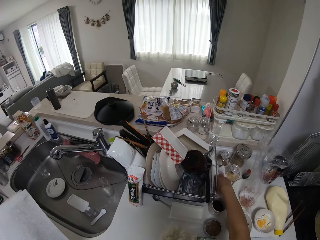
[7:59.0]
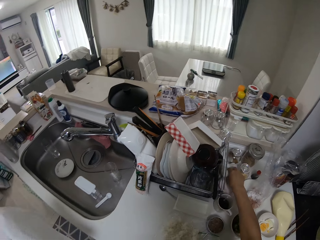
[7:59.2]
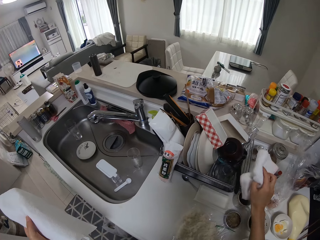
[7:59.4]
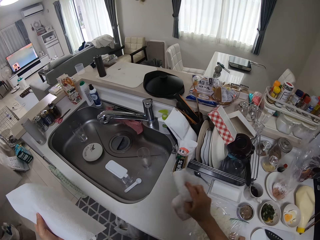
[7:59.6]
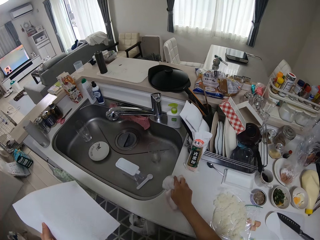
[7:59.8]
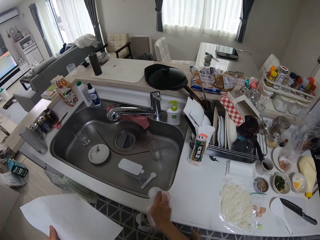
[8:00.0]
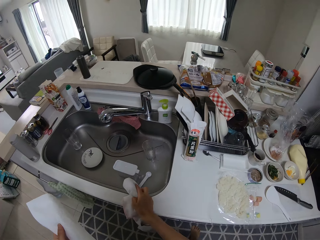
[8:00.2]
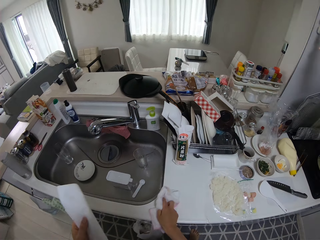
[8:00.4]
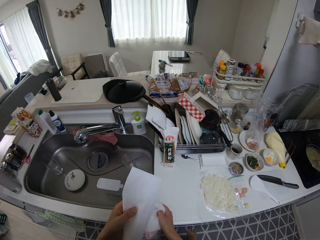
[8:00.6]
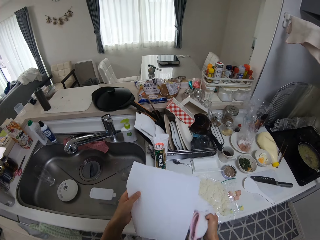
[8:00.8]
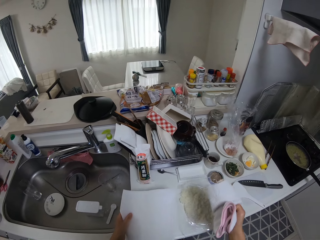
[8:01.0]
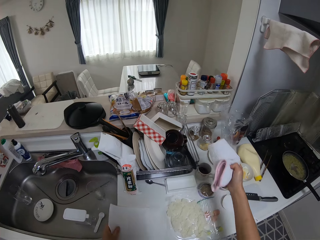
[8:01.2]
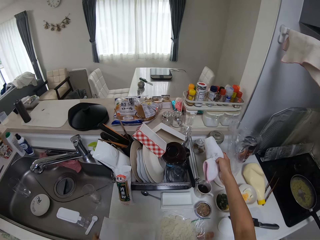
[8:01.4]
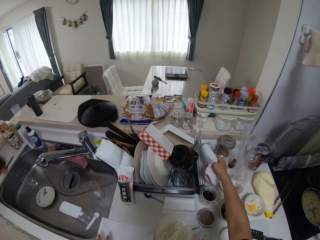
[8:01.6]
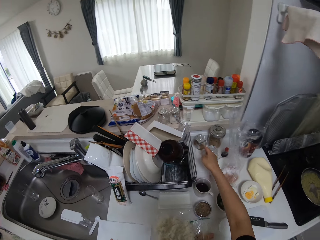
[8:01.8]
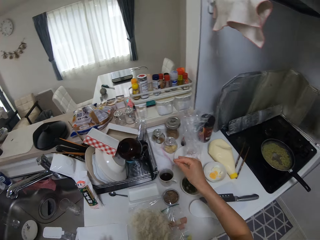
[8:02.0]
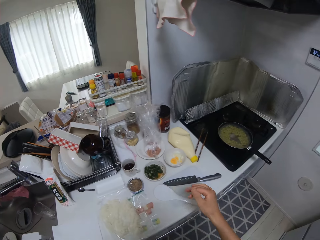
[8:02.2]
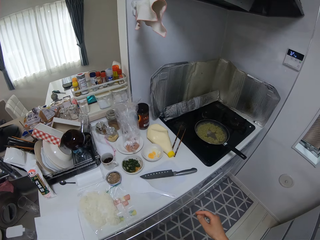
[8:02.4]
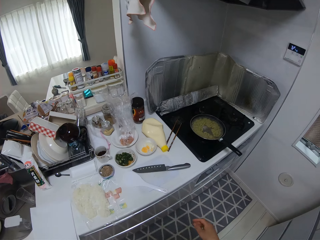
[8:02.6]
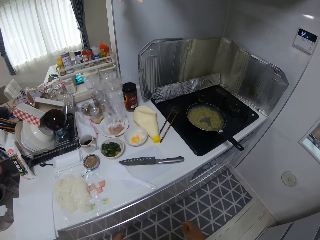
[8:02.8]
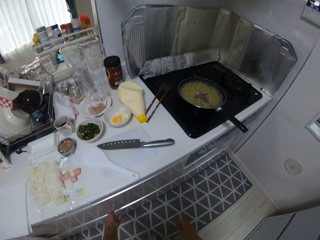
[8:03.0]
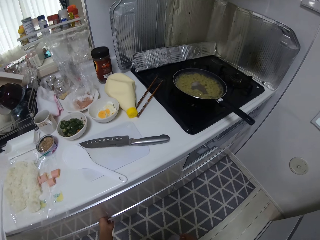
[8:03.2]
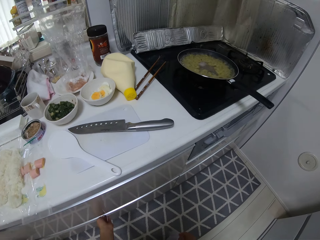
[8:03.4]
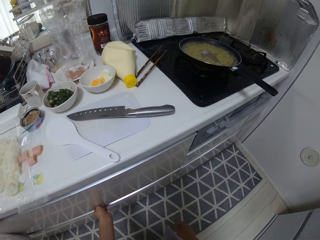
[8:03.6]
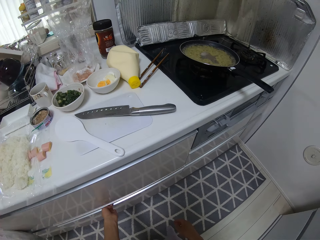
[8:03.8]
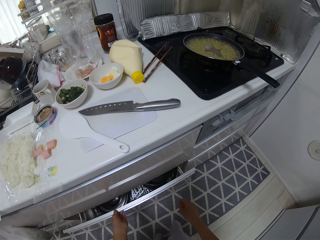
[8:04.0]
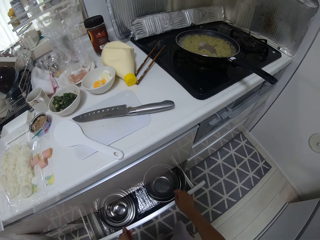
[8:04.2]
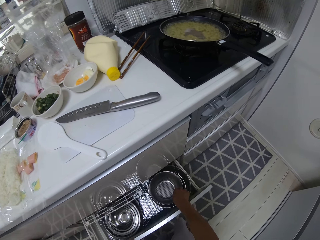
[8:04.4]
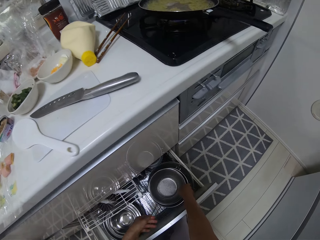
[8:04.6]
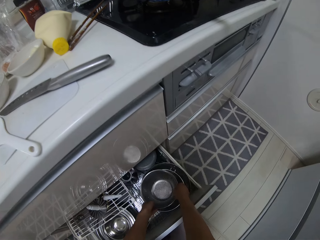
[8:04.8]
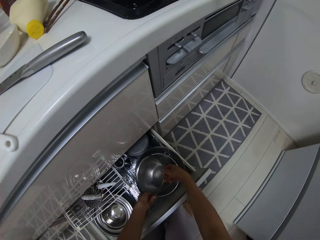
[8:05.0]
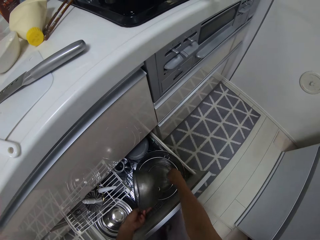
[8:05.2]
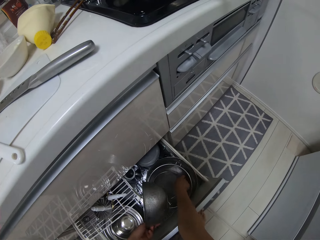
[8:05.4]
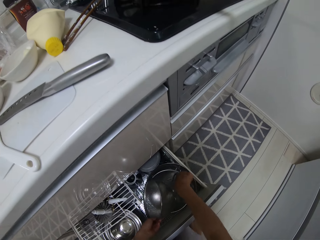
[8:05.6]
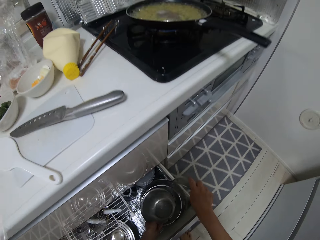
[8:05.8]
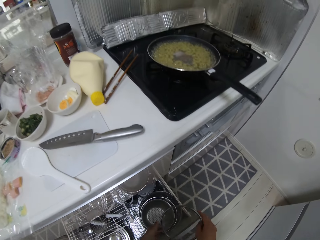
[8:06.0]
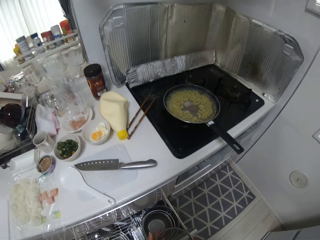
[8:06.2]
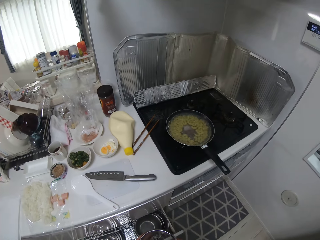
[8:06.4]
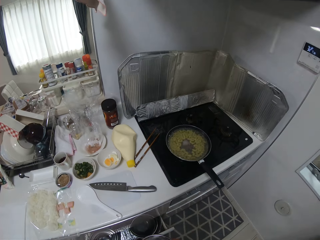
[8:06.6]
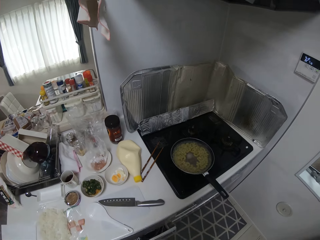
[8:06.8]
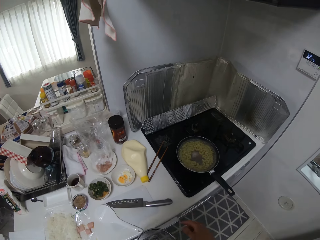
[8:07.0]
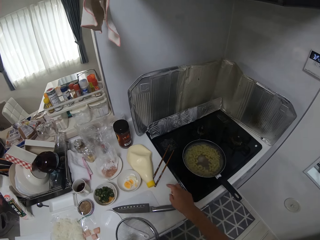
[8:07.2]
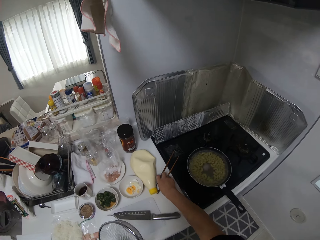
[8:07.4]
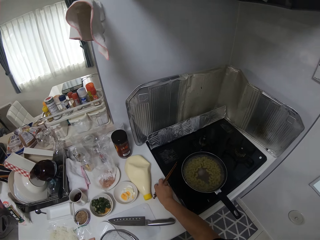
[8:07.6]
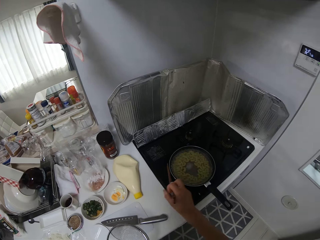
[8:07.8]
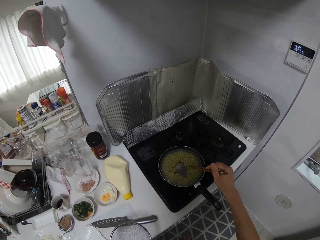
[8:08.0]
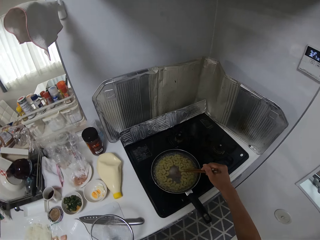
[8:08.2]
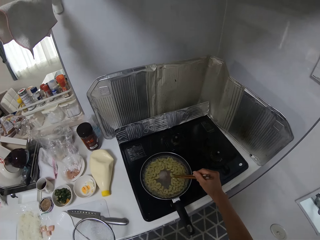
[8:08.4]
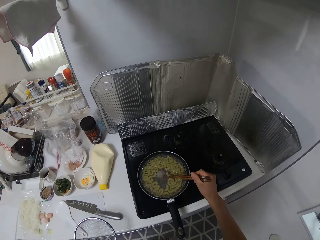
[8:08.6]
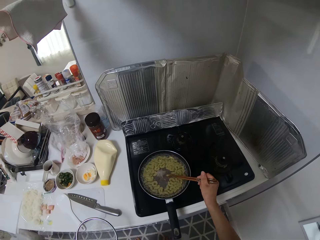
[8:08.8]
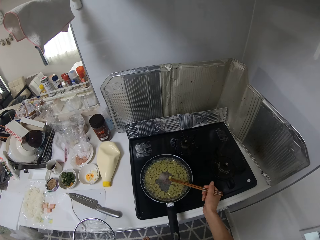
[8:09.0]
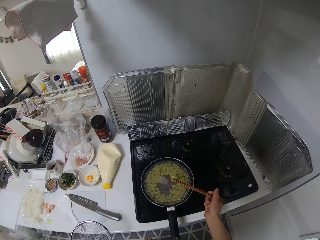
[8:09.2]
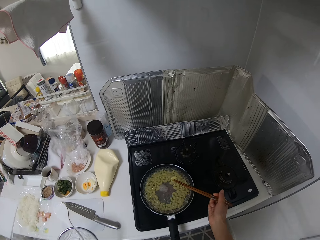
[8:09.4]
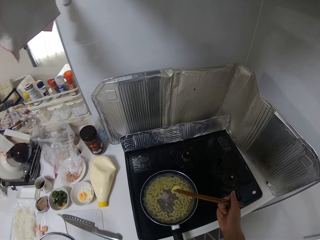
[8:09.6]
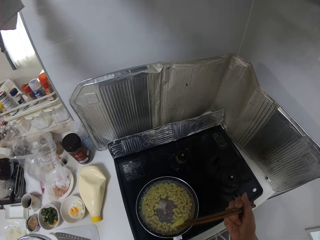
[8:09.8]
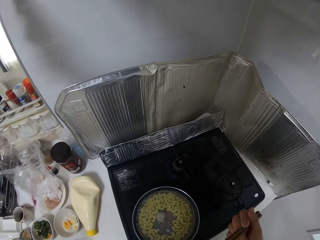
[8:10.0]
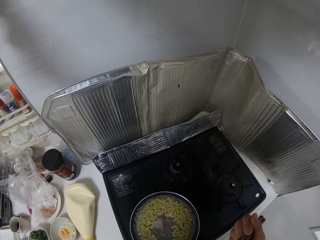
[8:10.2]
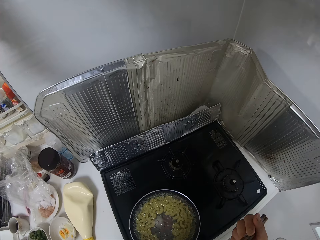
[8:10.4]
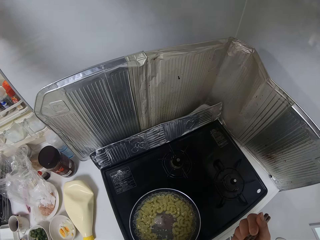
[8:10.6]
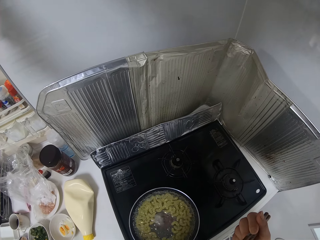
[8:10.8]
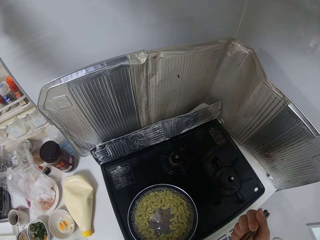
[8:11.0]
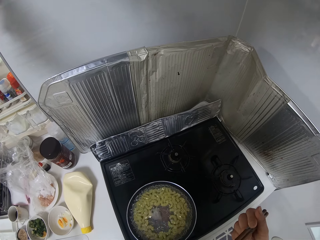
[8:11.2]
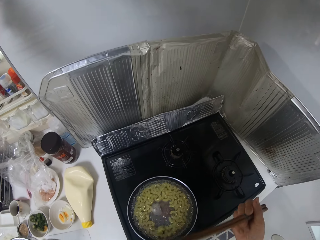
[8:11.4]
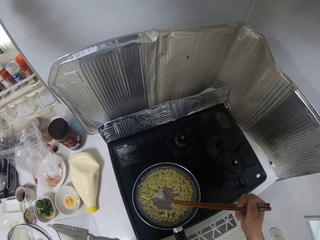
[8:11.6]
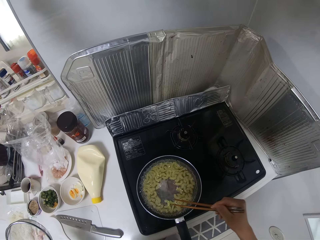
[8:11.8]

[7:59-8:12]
The camera wearer picks up the cloth on the kitchen surface with her right hand. She cleans the kitchen surface with the cloth in her right hand. She drops the cloth in her right hand on the kitchen surface. She opens the kitchen drawer with her left hand. She adjusts a sieve in the drawer with her left hand. She picks up the sieve from the drawer with her right hand. She closes the drawer. She picks up chopsticks with her right hand. She stirs food on the pan with the chopsticks. She picks up the pasta from the pan with the chopsticks. She eats the pasta.

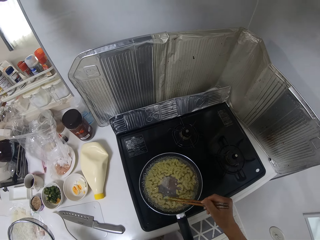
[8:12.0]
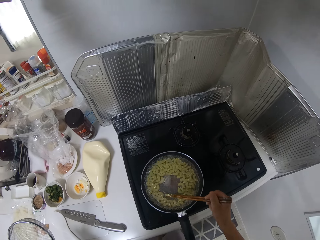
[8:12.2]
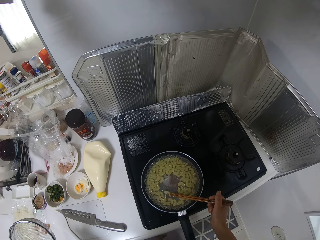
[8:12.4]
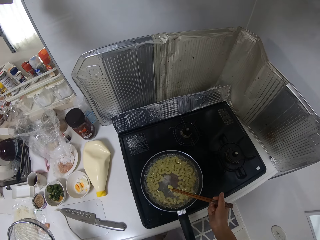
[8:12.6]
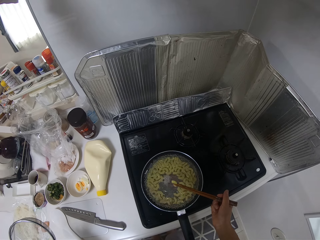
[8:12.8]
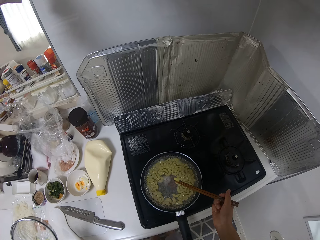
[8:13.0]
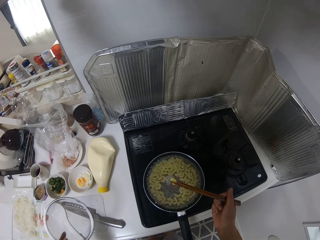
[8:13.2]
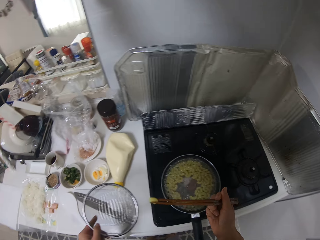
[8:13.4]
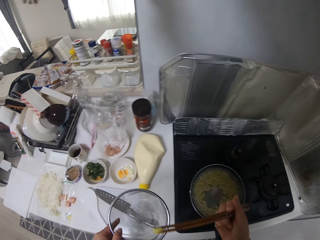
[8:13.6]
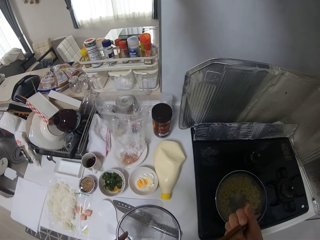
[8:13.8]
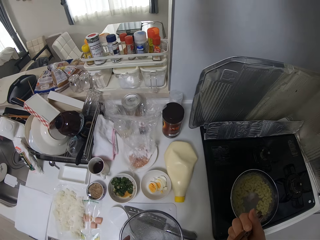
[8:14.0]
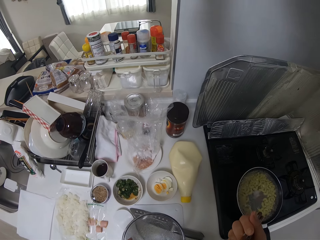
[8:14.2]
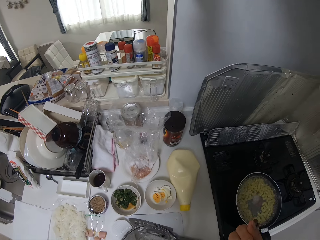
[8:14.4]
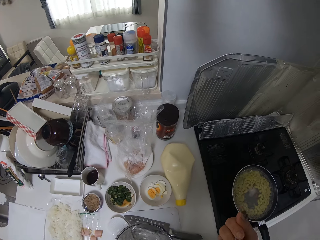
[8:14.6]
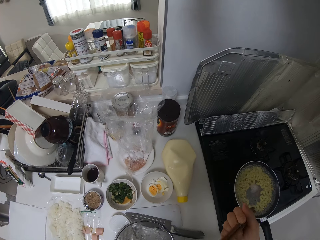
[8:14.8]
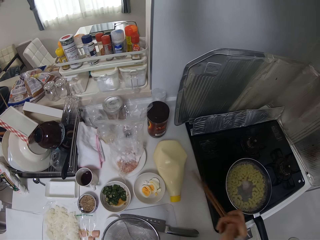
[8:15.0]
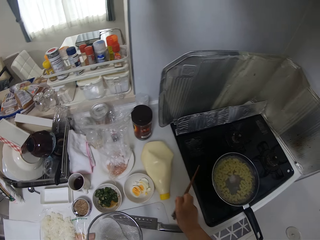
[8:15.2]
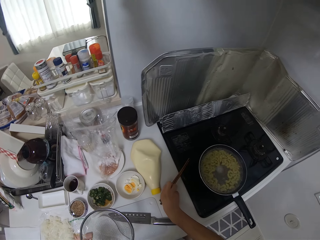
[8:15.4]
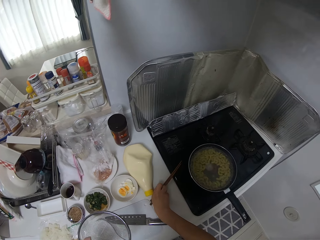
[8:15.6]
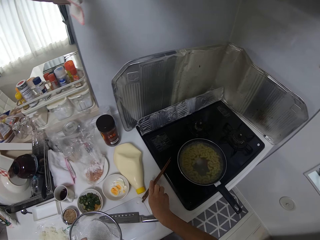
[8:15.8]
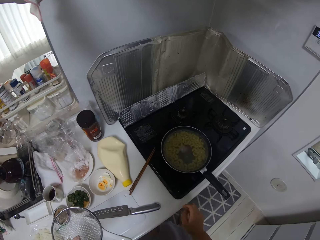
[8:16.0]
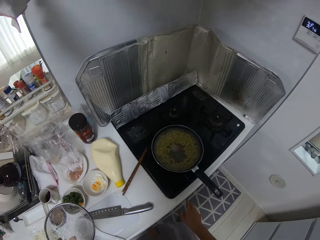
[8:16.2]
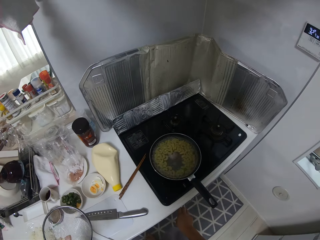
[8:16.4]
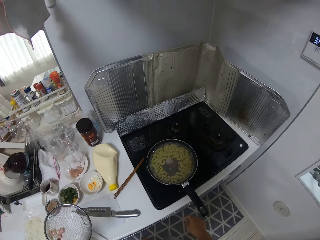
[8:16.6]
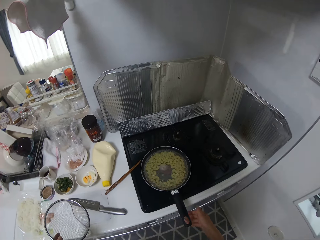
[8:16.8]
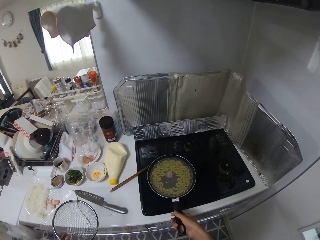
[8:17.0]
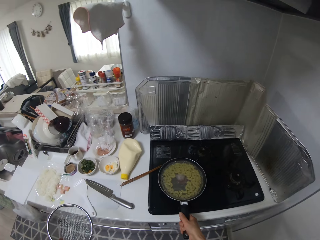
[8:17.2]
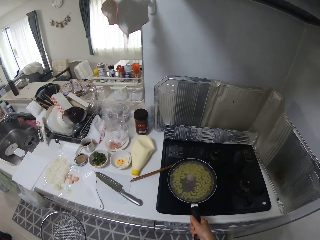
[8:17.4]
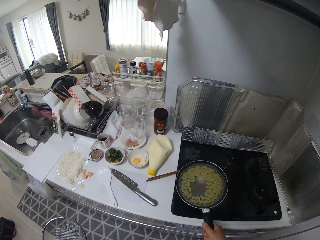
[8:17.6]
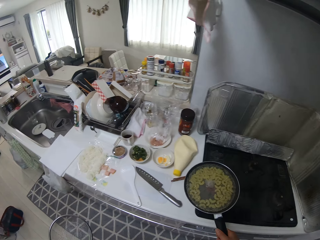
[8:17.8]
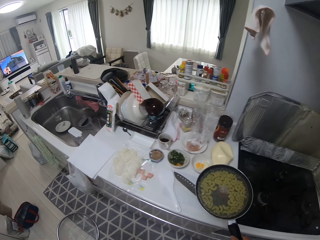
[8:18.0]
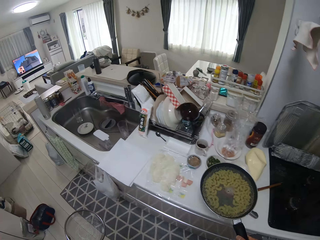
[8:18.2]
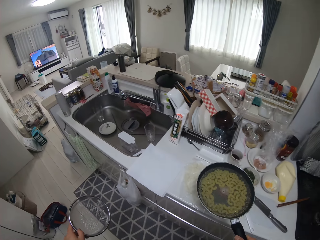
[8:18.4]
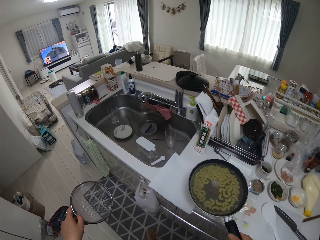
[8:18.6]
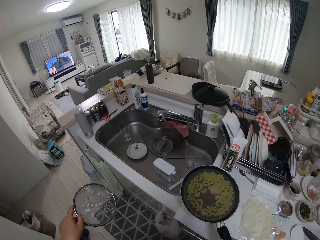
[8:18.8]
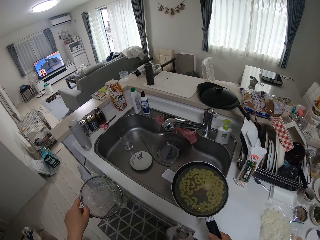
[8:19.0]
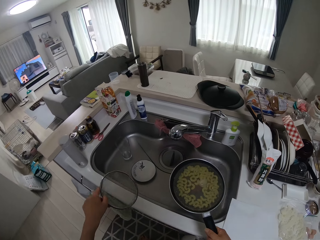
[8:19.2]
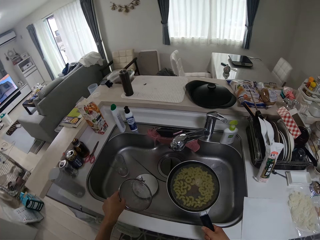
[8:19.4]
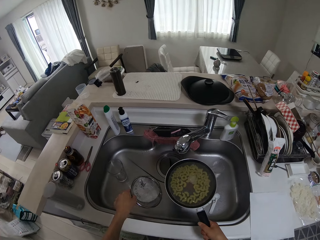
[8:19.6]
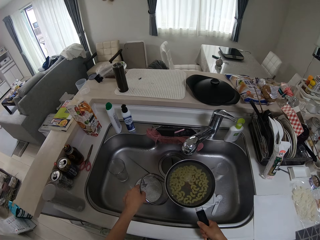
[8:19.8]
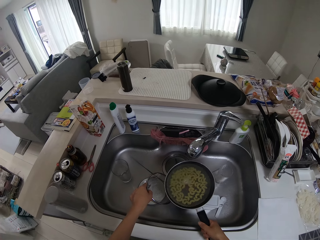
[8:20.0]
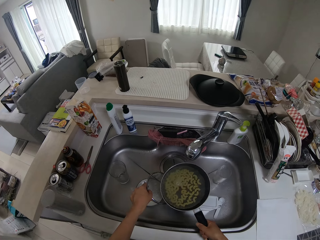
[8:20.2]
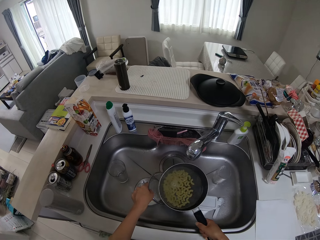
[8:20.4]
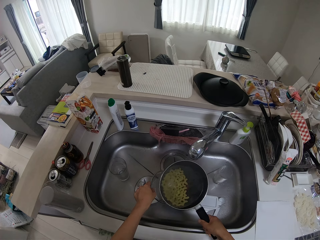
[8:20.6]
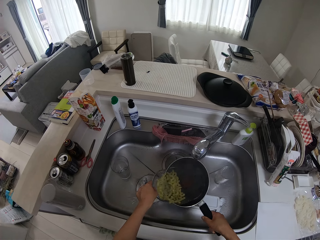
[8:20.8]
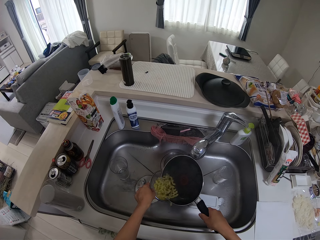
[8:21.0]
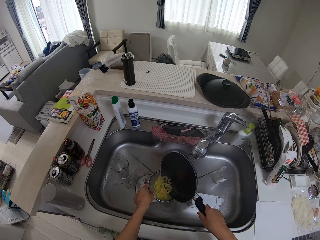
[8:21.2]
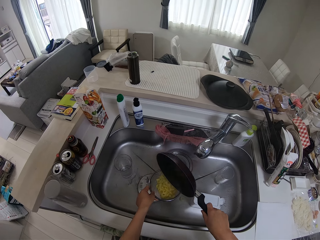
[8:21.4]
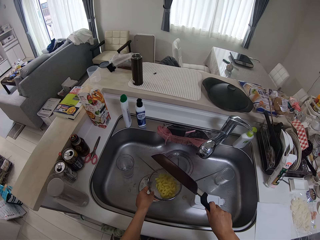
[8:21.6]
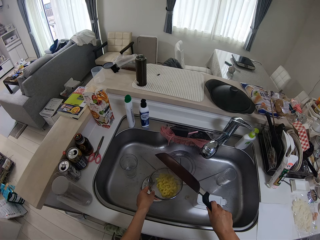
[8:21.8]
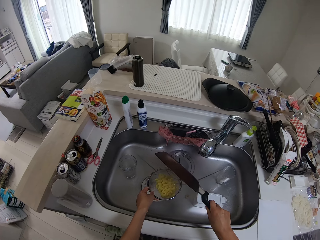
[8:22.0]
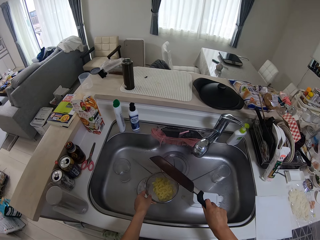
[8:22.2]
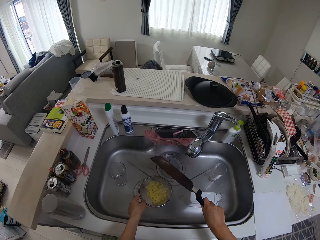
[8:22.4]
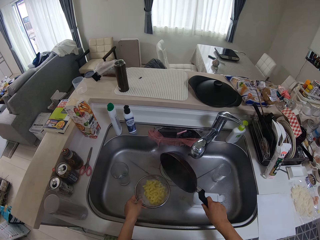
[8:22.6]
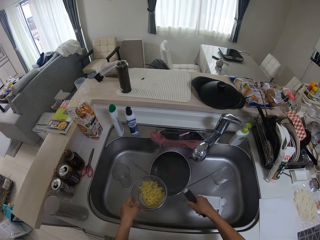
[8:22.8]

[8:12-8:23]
The camera wearer picks up the pasta from the pan. She puts the pasta in the sieve. She drops the chopstick on the cooker. She presses a button on the cooker with her right hand. She turns the cooker off. She picks up the pan on the cooker with her right hand. She pours food from the pan into the wash sink.
